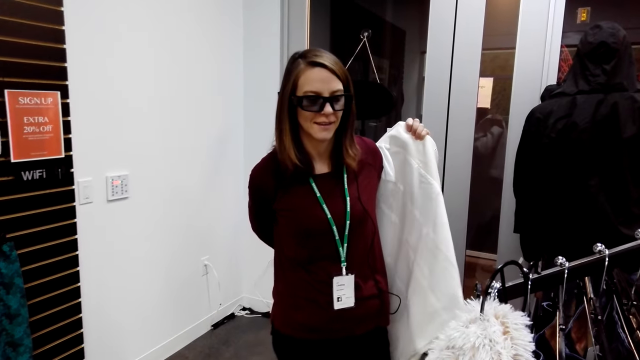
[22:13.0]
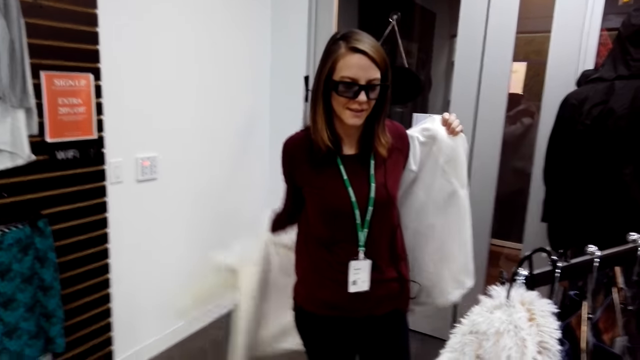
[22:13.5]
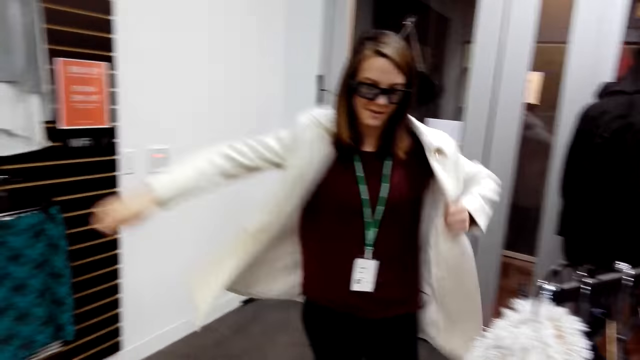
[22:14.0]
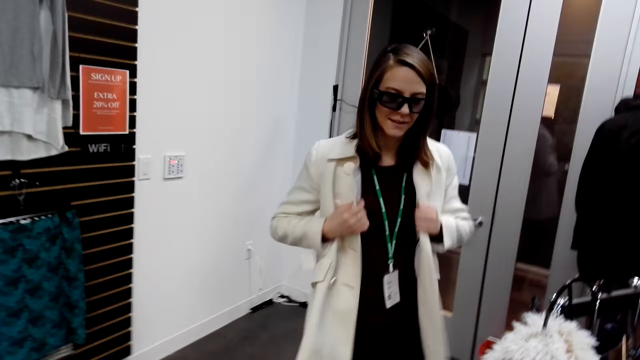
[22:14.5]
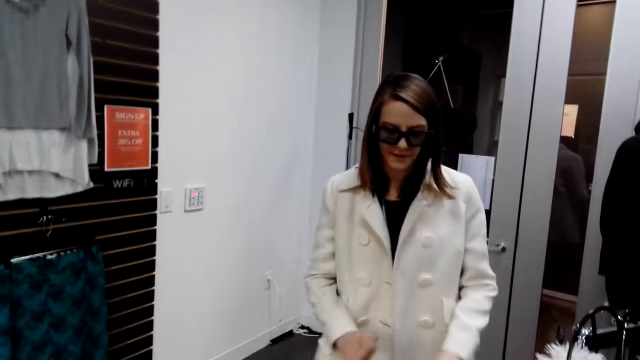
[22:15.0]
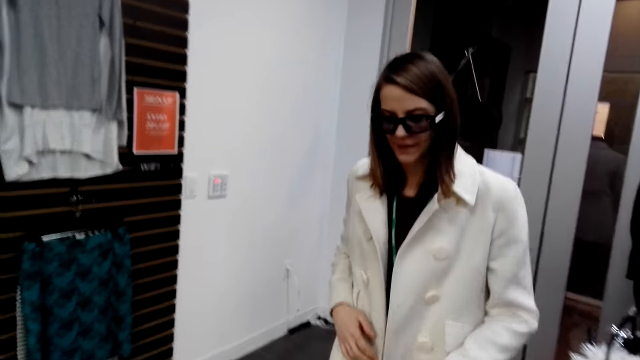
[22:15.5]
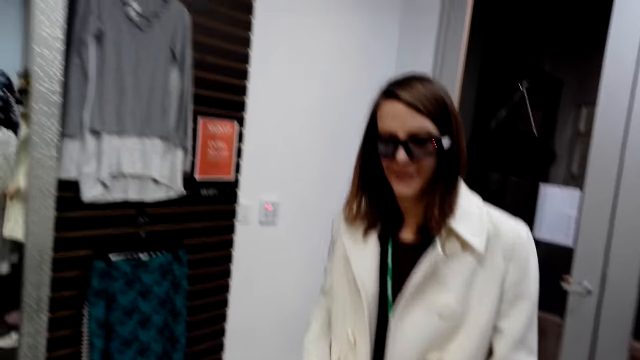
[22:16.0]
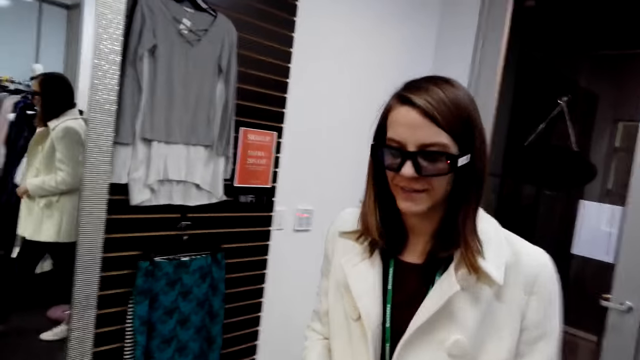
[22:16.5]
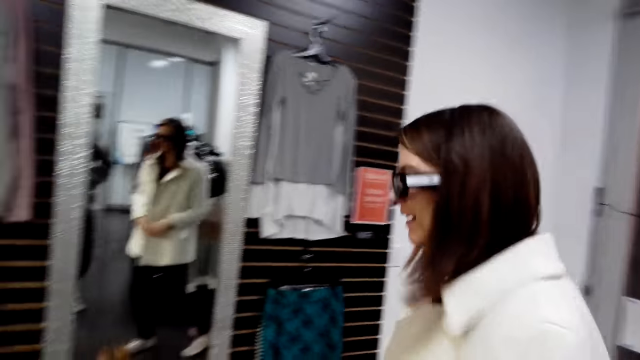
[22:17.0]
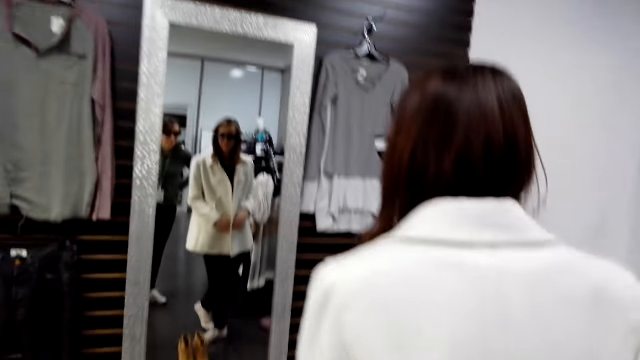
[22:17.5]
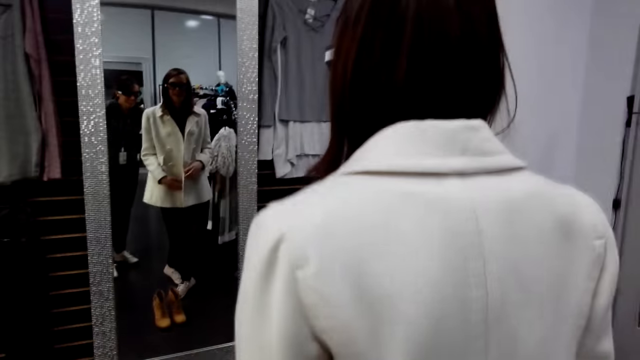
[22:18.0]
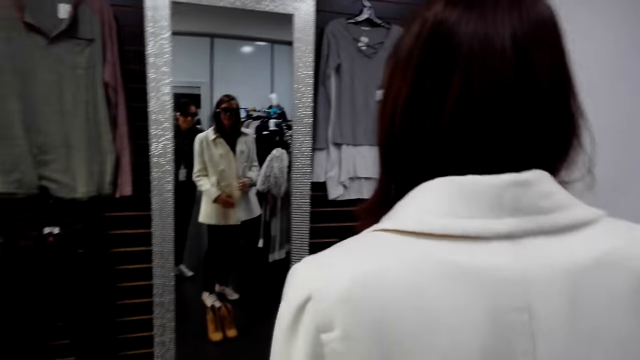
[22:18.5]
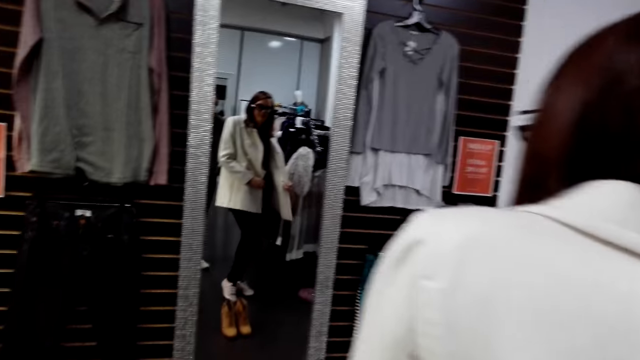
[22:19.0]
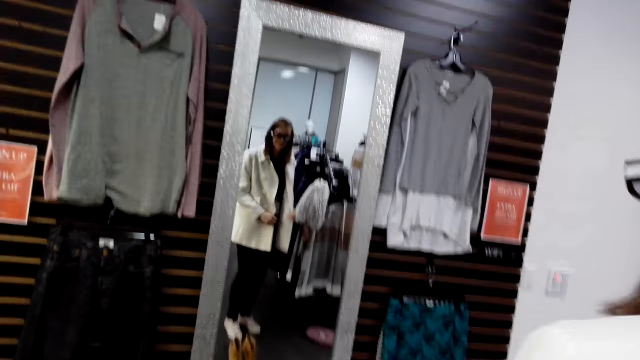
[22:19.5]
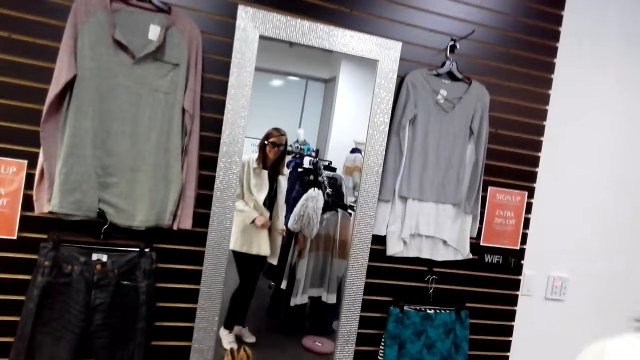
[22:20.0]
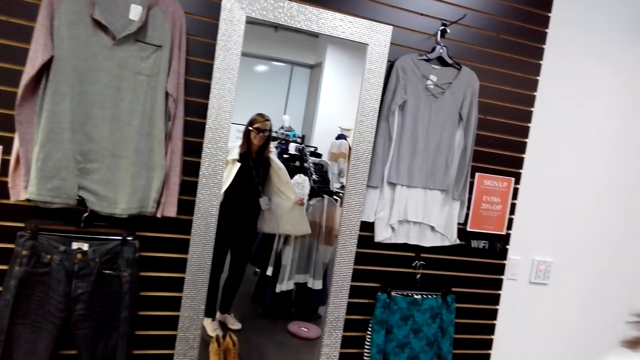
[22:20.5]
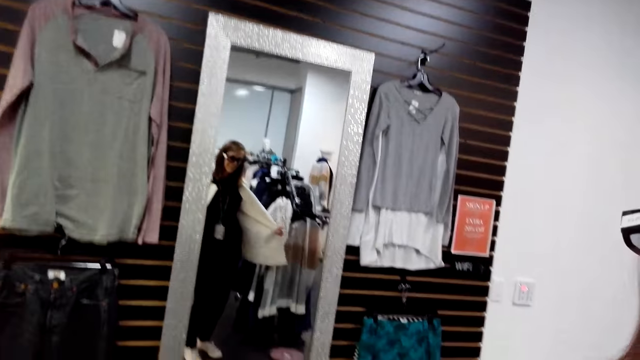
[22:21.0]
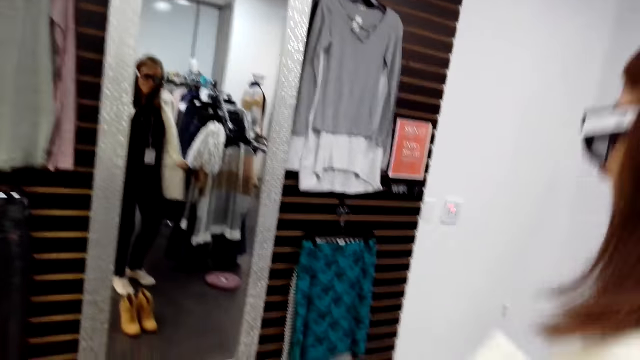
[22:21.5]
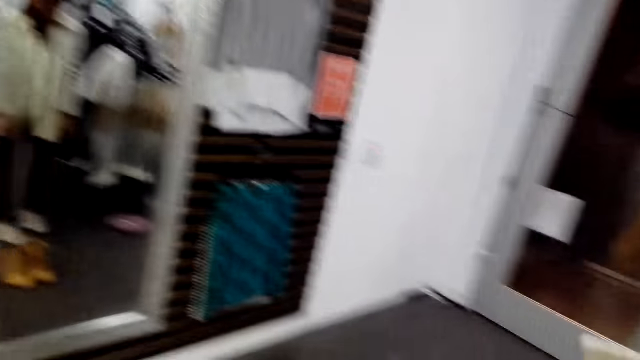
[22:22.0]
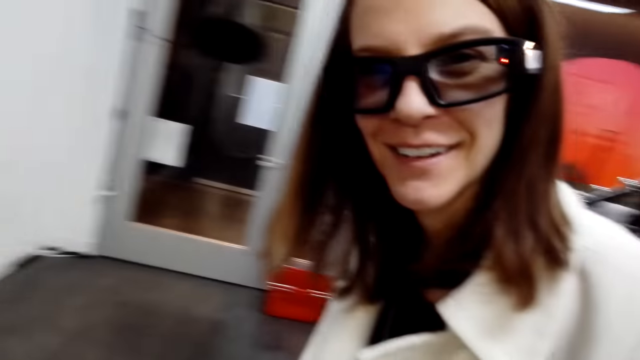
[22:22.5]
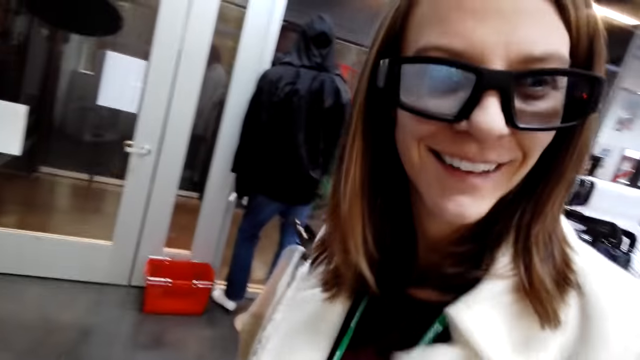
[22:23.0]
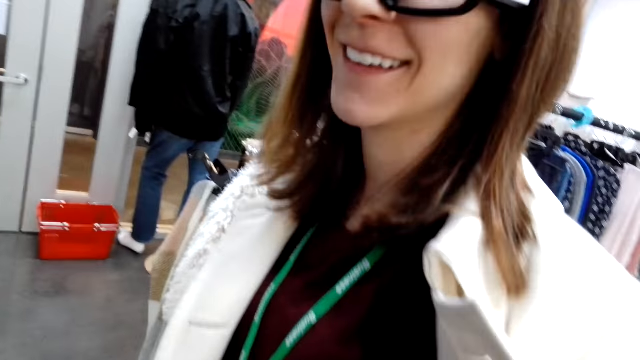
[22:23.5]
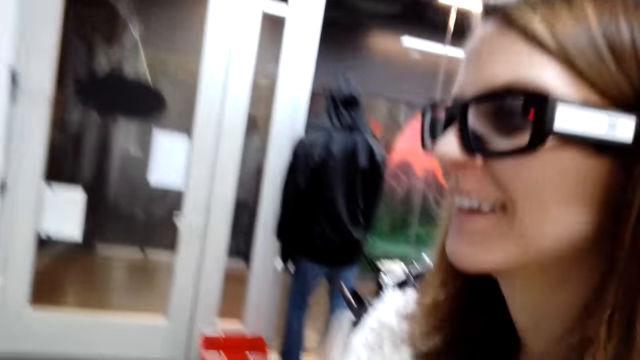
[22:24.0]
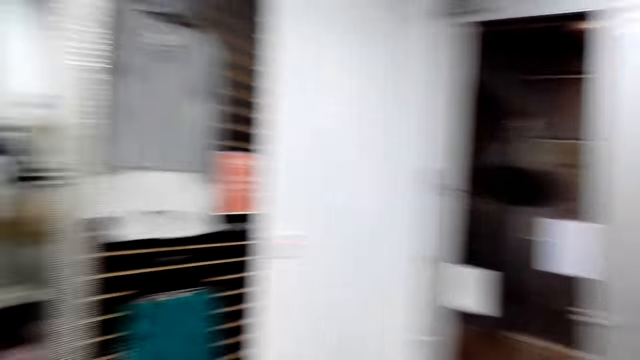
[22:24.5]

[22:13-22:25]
A woman walks to the camera wearer. The woman walks to the mirror, stands in front of the mirror, and moves in front of the mirror. The camera wearer laughs to the woman. They converse to the woman. The woman dances. The camera wearer looks at the woman.

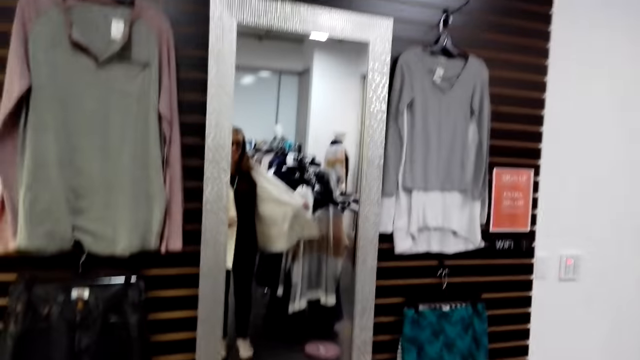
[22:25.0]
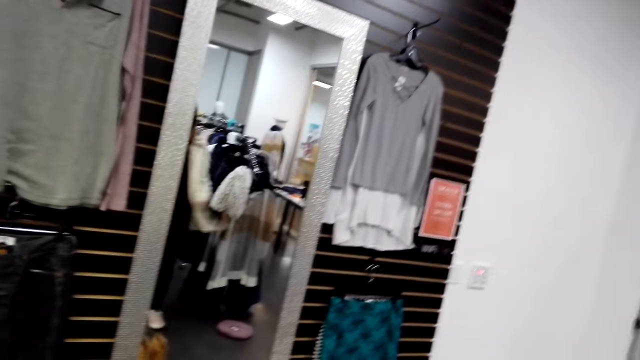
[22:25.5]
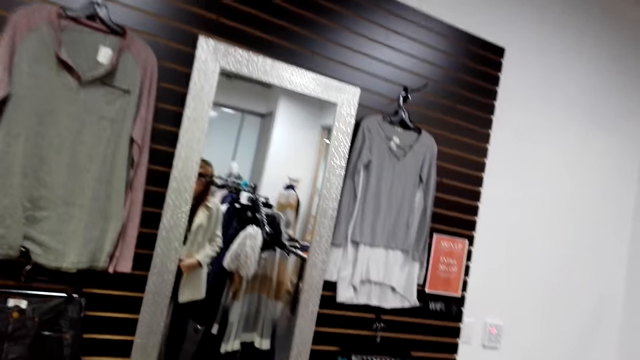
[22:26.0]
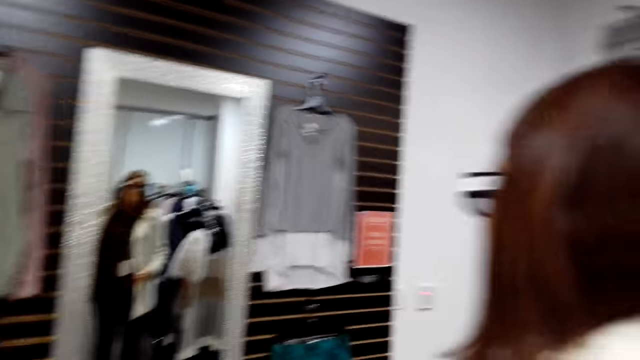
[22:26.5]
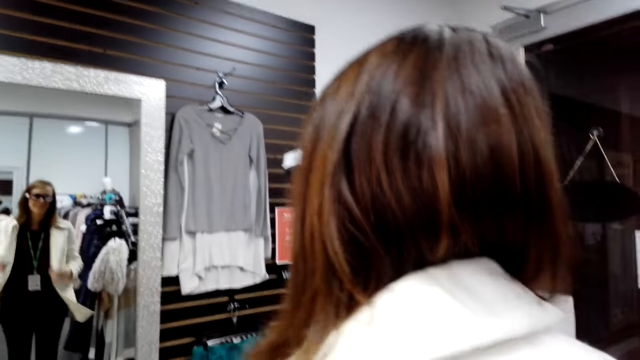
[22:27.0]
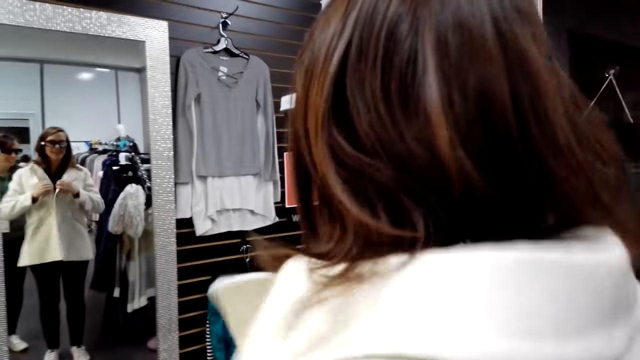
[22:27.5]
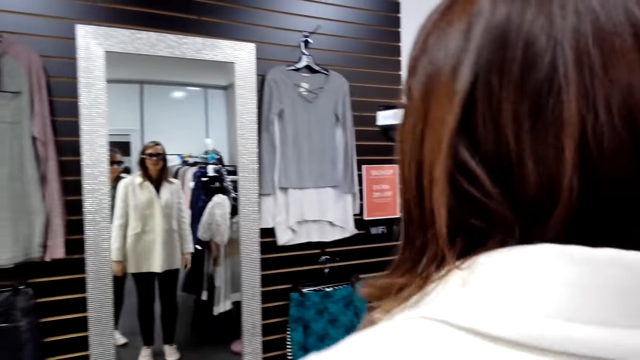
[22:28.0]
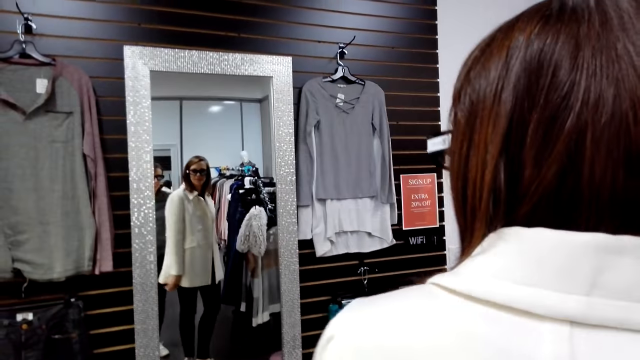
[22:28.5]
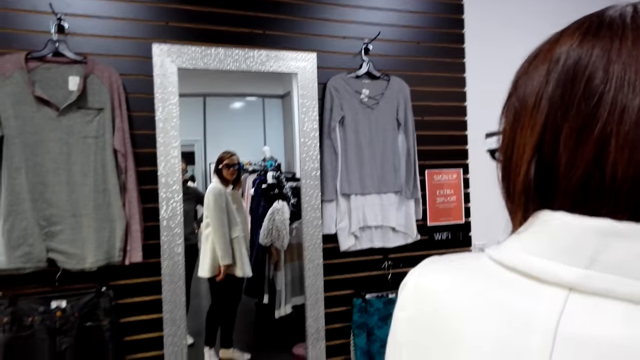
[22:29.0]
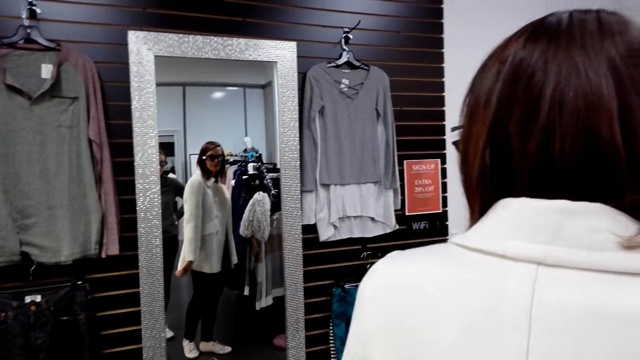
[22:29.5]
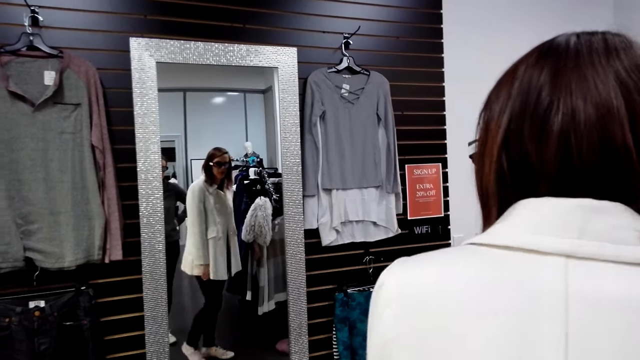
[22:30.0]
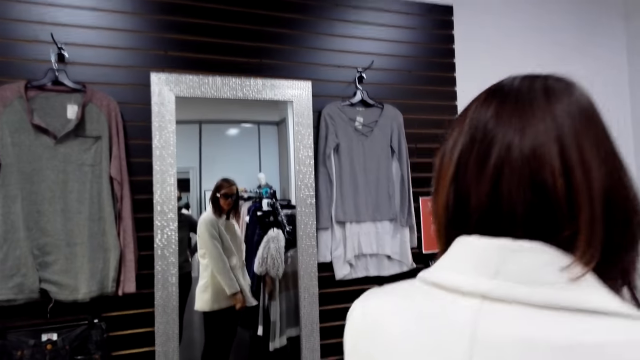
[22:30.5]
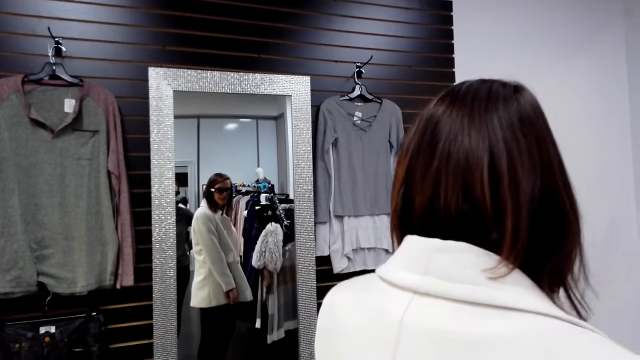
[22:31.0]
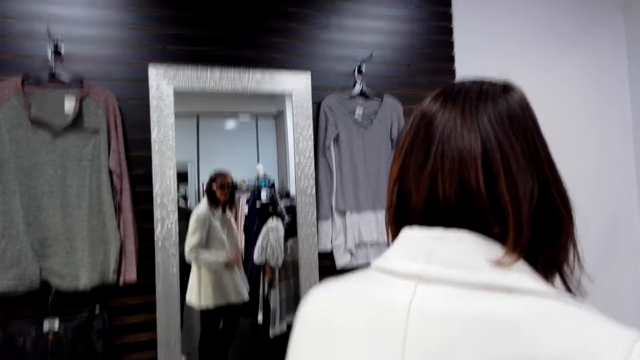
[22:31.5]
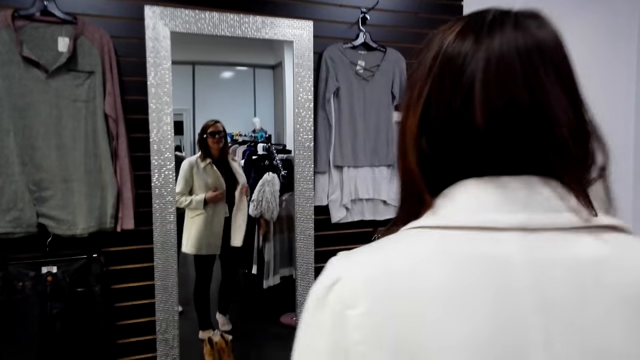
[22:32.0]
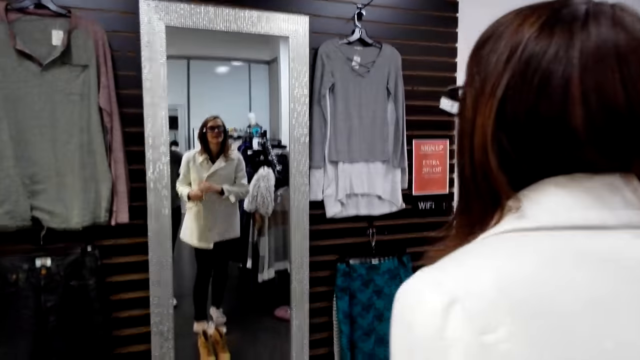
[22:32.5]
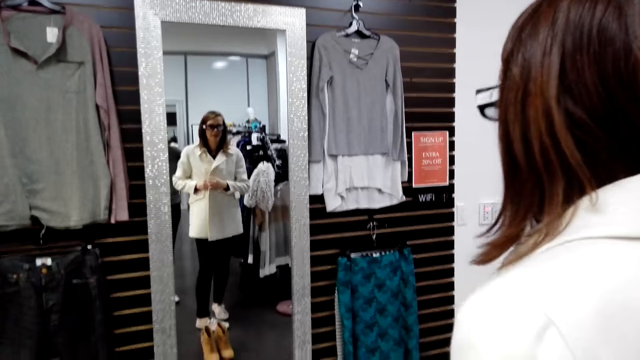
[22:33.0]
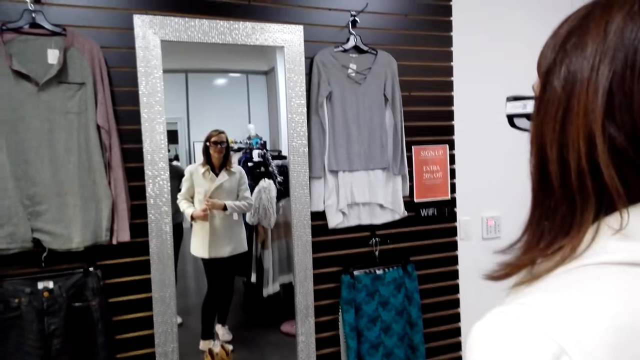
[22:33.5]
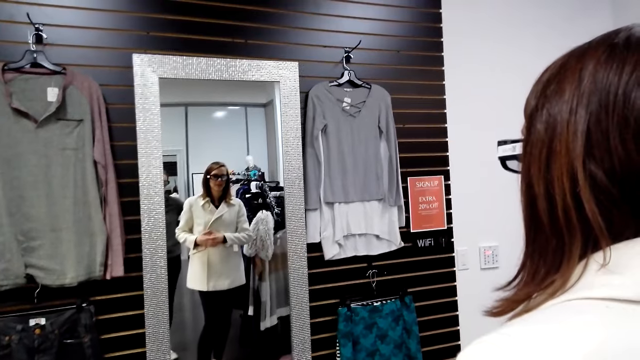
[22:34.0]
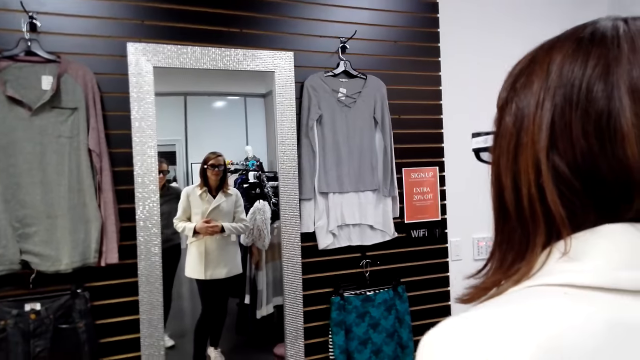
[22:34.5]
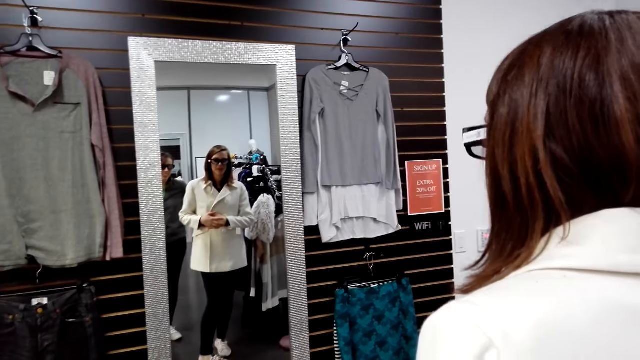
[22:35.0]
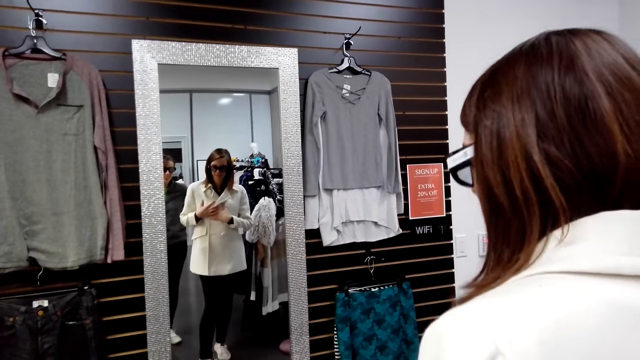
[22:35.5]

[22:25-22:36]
The camera wearer looks at the mirror. They converse to the woman. The woman moves in front of the mirror and converses to the camera wearer. The camera wearer converses to the woman. The woman moves the coat.
